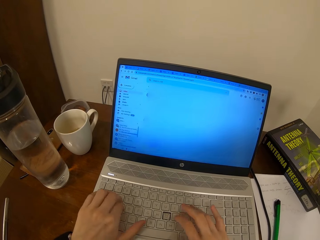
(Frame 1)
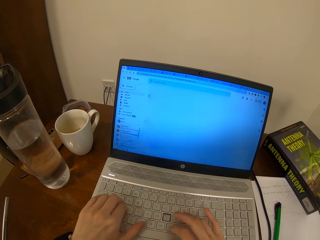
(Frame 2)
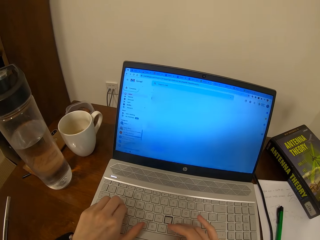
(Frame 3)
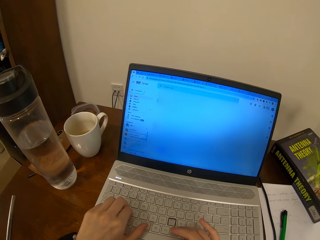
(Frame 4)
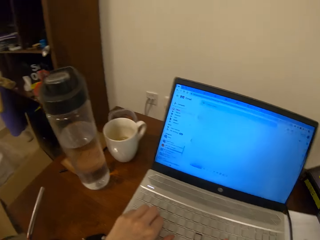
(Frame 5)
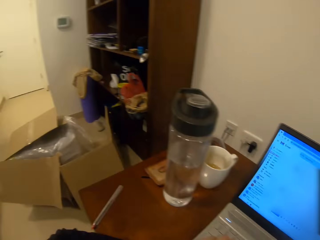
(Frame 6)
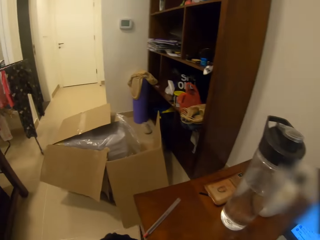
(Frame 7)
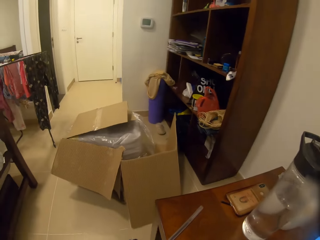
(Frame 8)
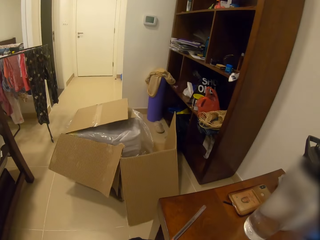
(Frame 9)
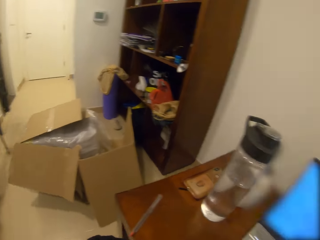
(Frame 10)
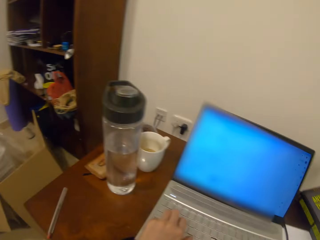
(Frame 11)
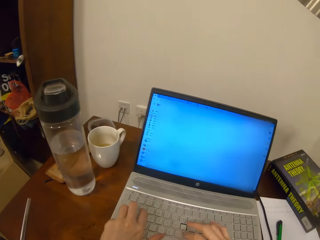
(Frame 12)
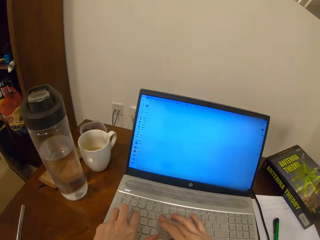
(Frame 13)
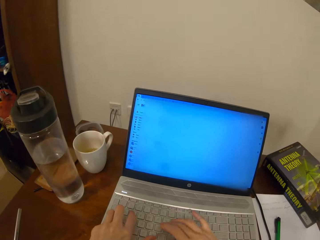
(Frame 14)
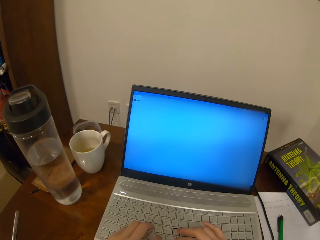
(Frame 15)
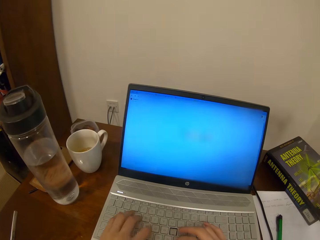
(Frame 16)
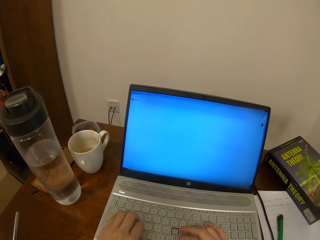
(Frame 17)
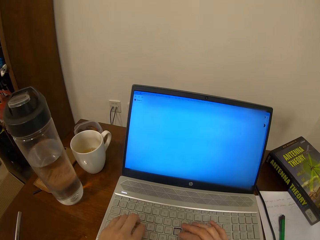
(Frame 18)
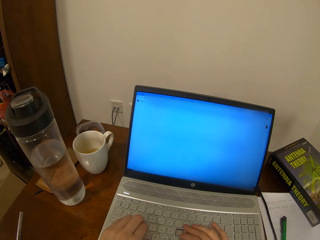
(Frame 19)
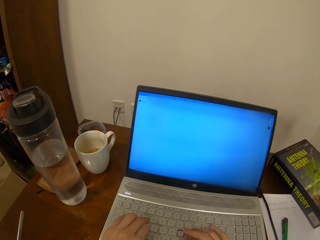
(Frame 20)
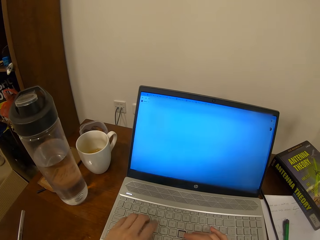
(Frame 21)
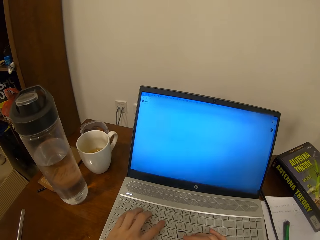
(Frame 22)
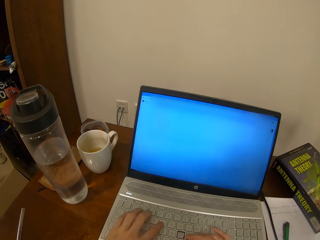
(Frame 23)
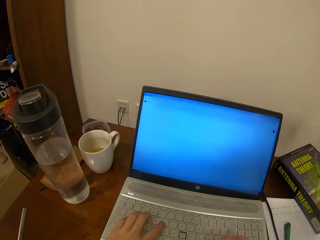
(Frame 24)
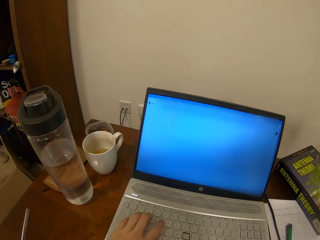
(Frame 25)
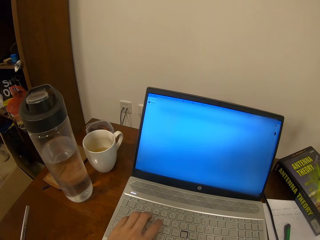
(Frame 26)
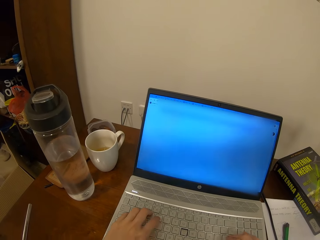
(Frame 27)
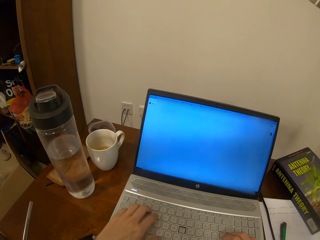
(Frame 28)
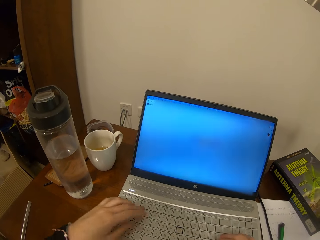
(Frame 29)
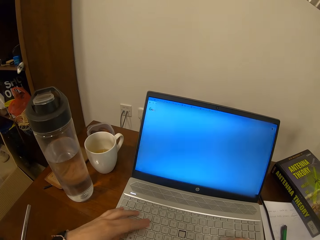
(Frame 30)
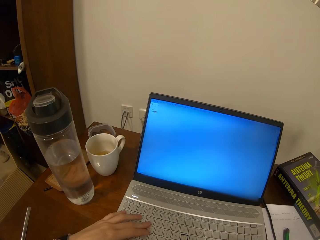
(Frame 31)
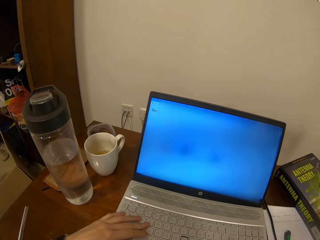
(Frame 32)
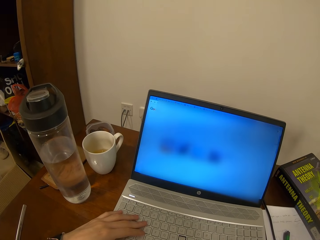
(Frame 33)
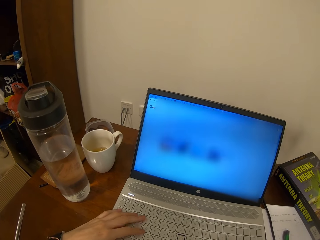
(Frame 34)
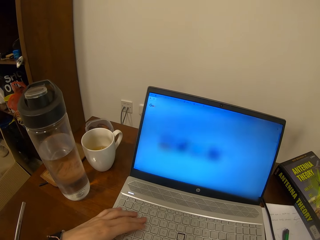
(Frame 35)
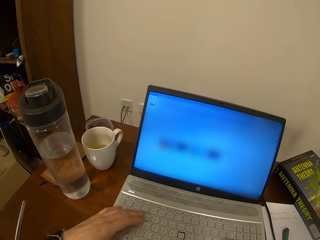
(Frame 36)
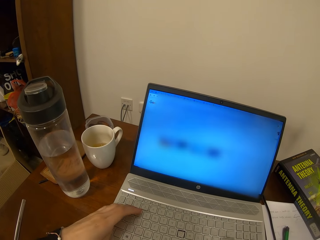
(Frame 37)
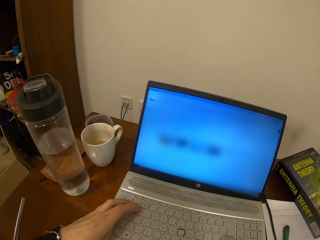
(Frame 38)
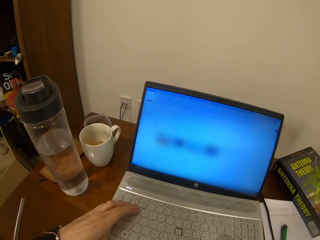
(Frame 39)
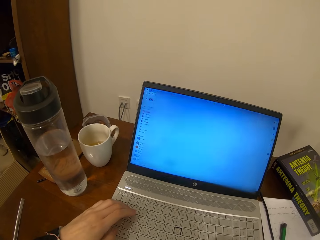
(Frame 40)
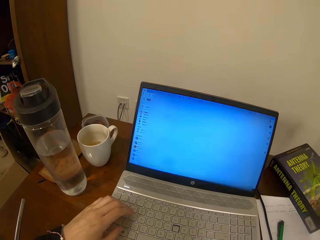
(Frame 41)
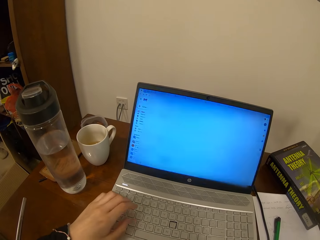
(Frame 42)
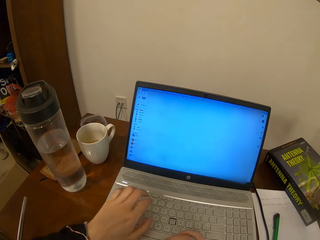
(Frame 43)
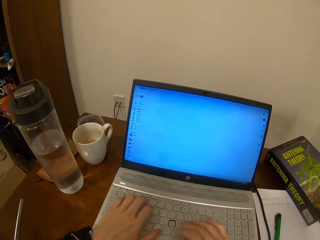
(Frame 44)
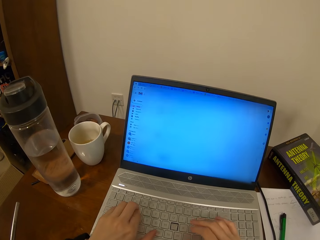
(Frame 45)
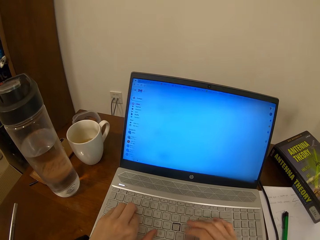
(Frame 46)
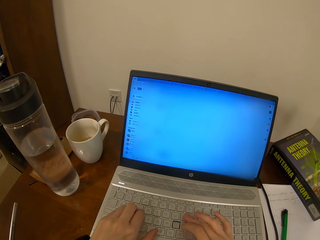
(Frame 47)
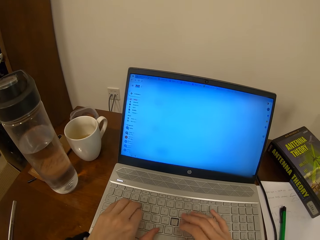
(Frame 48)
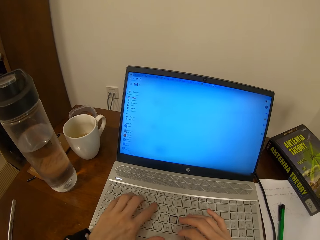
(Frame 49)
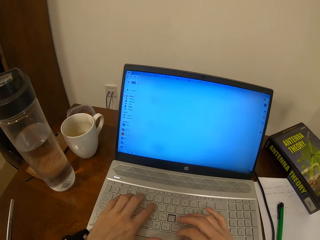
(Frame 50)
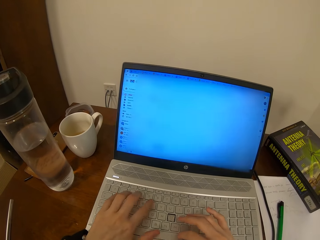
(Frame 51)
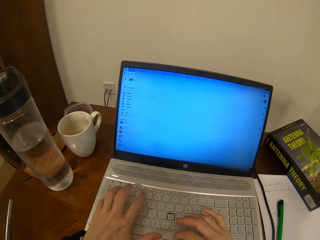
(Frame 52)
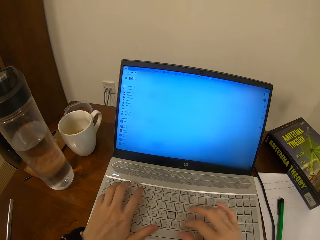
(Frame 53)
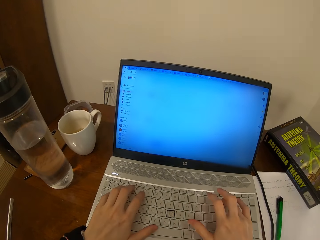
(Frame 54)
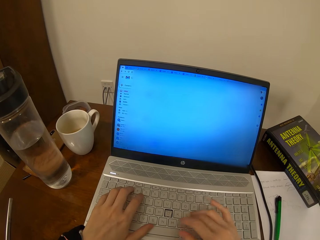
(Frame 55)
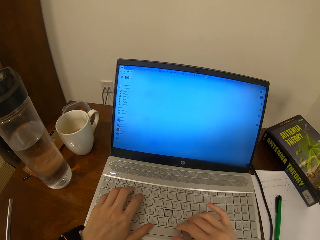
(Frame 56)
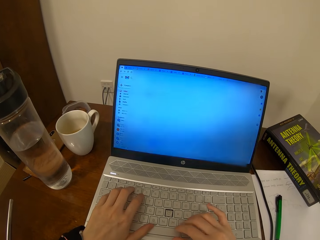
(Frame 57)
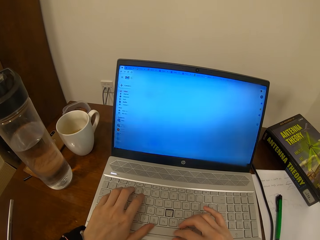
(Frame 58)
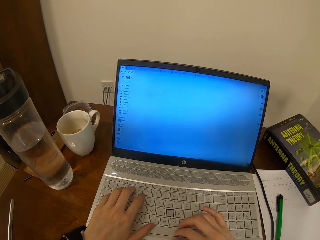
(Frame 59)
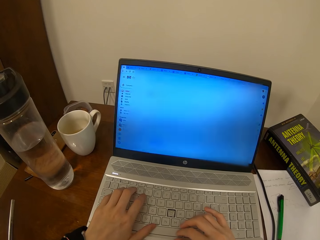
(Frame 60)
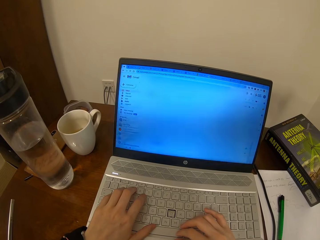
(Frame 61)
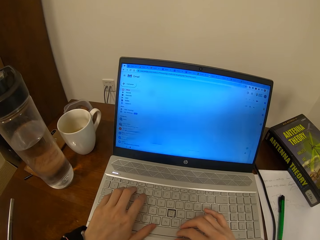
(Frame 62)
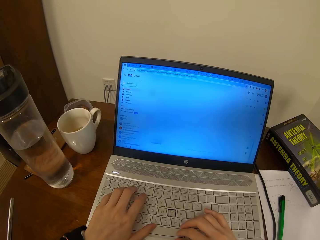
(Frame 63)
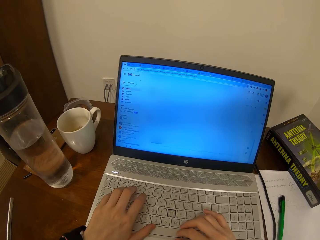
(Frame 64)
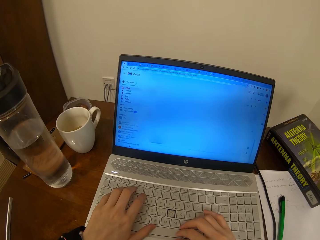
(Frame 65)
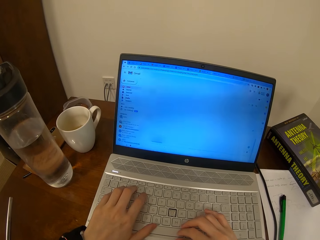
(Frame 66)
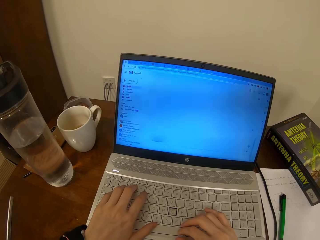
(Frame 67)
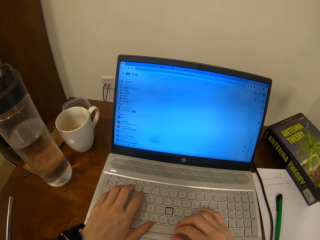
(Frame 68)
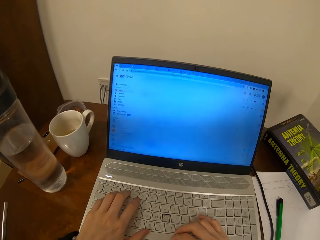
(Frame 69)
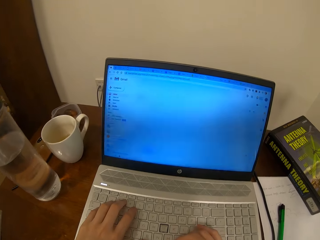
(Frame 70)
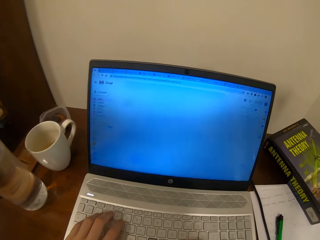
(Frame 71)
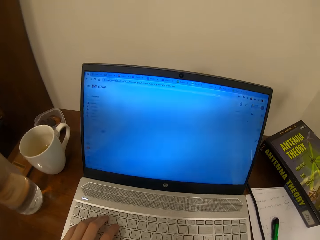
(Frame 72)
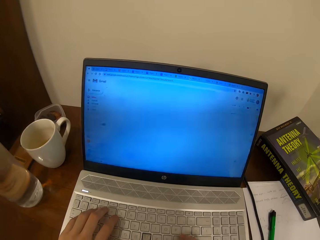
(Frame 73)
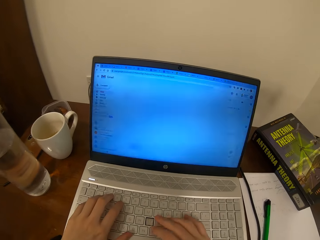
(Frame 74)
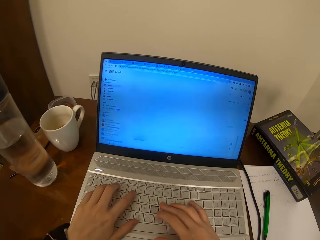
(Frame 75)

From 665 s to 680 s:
The camera wearer looks around. They press the keyboard.

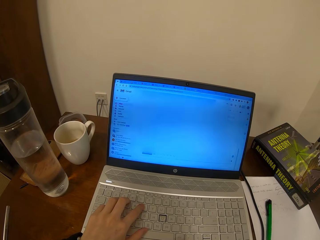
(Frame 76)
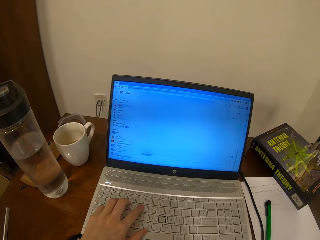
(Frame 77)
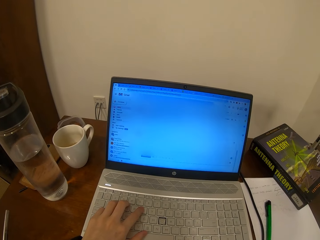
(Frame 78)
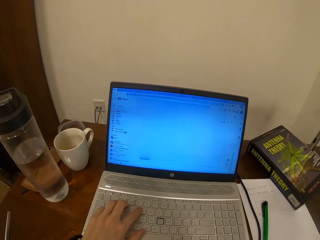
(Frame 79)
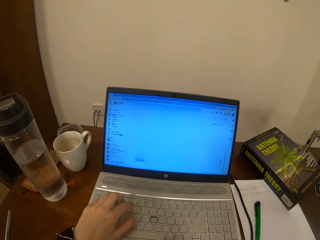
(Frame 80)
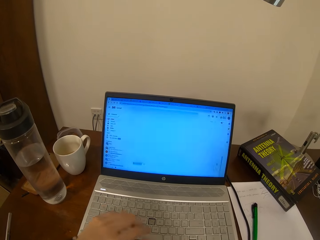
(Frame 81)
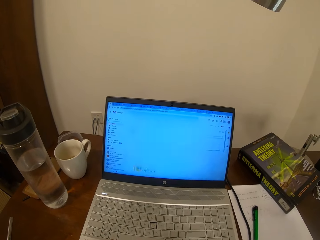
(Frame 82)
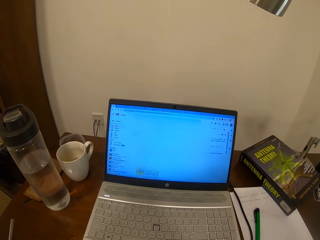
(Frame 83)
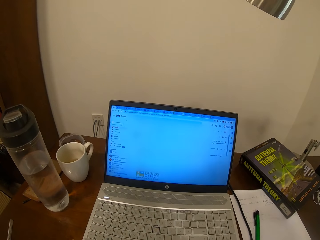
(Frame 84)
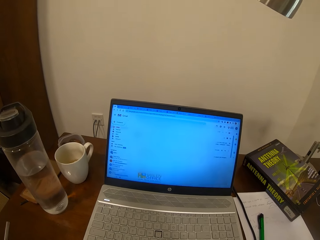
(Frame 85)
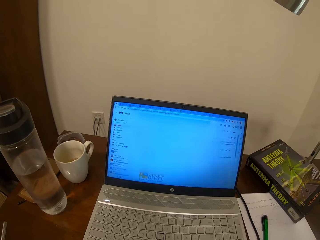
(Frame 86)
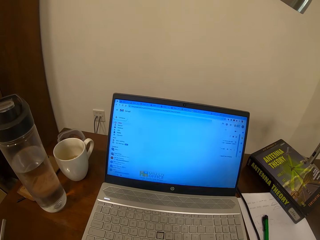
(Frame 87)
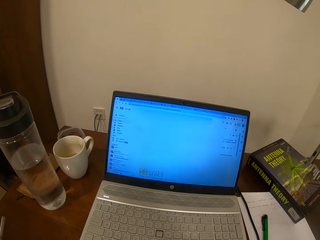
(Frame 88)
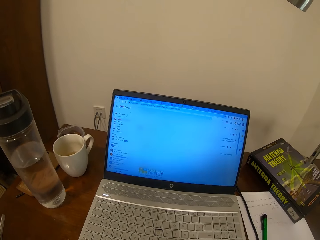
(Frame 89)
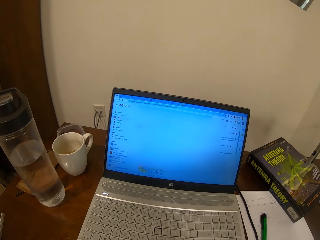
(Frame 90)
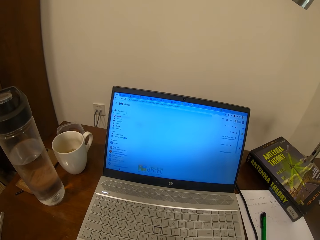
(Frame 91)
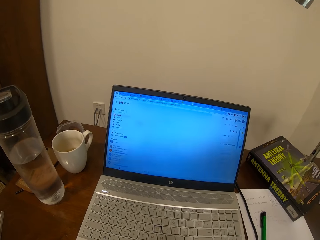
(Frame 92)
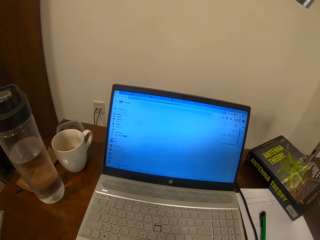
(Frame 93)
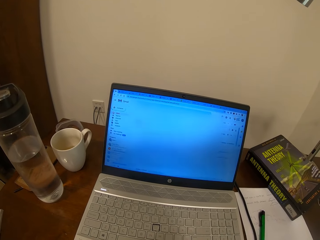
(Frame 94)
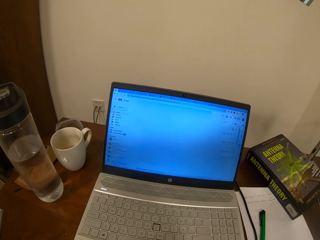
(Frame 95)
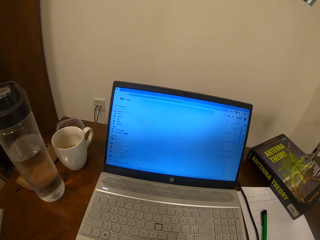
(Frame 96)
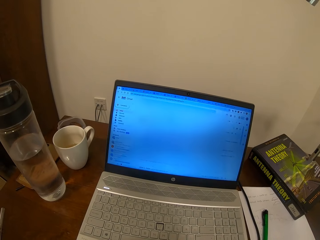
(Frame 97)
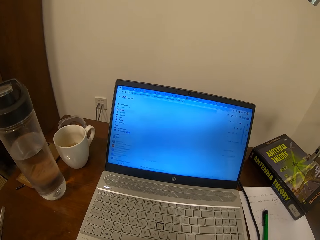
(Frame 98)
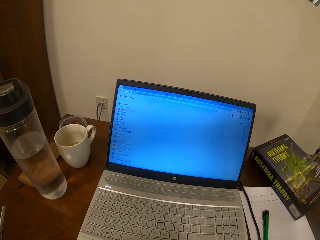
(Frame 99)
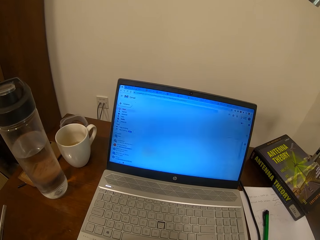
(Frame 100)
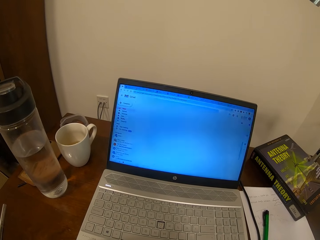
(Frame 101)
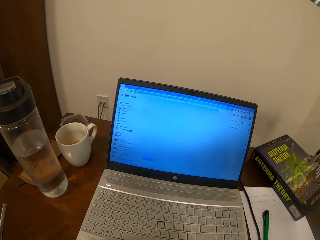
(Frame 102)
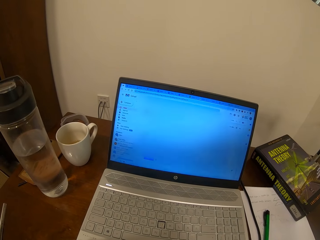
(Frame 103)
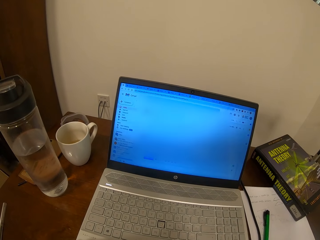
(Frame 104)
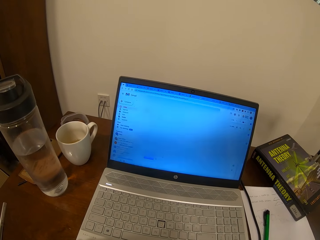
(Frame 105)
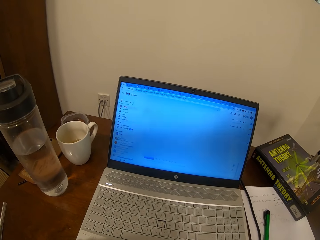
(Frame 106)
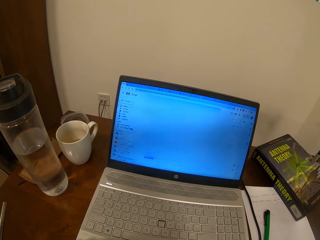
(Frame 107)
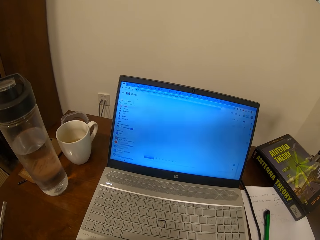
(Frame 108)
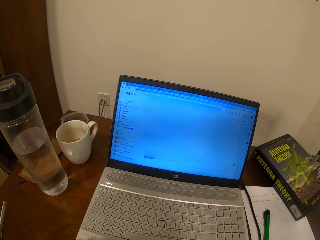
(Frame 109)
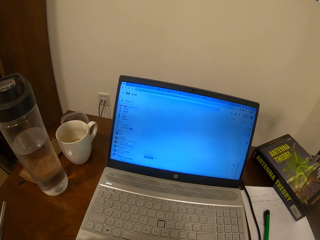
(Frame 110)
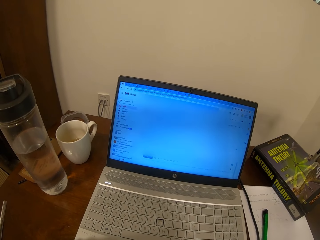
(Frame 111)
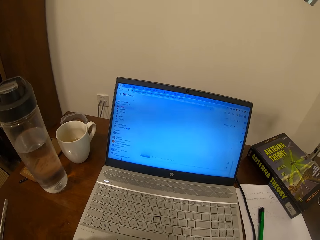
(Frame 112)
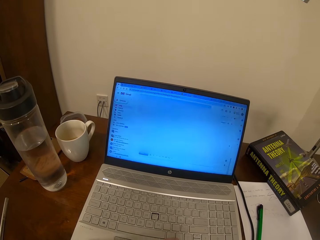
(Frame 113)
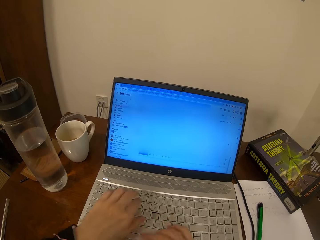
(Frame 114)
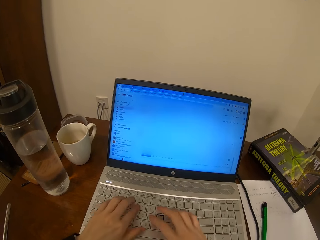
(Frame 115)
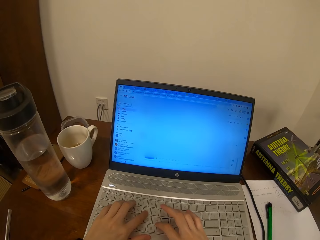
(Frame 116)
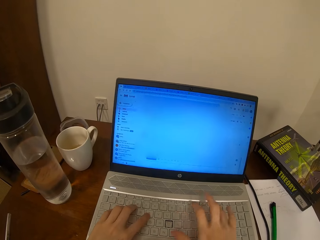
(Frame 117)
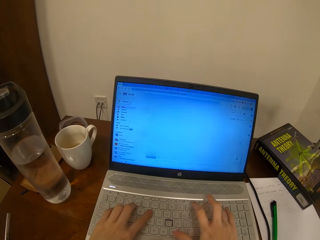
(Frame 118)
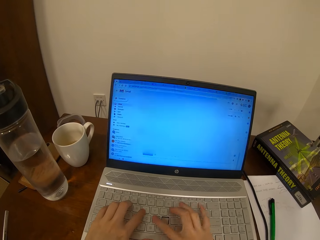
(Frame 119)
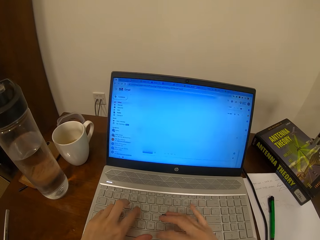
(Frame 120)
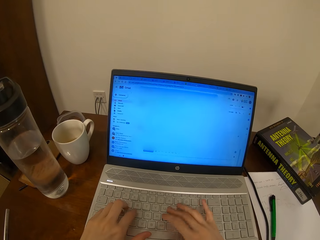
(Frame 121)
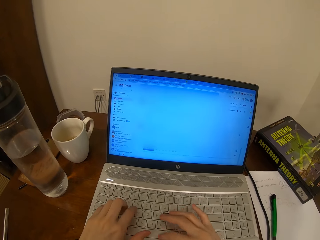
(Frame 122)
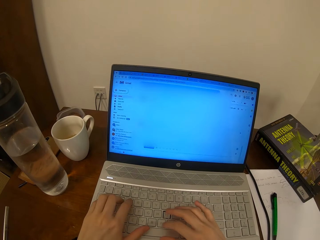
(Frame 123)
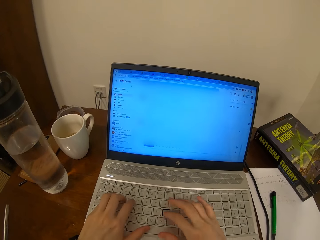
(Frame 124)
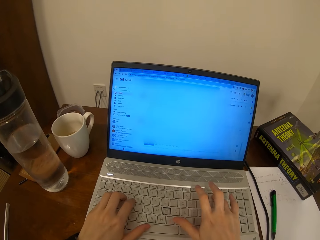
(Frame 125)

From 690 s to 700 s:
The camera wearer looks at the laptop screen. They operate the laptop.
